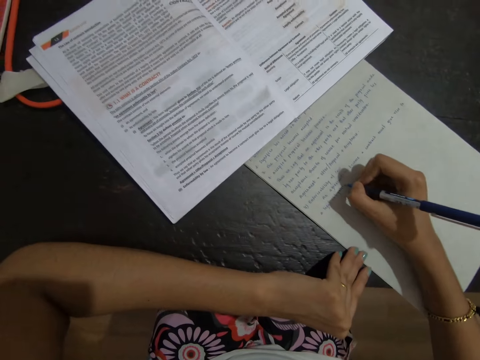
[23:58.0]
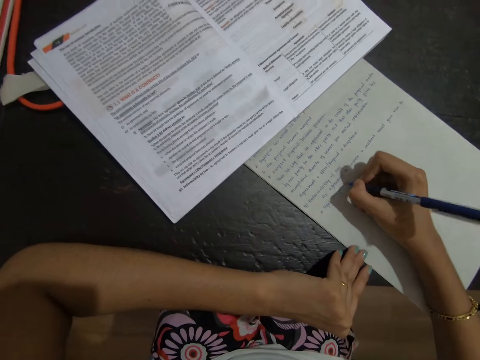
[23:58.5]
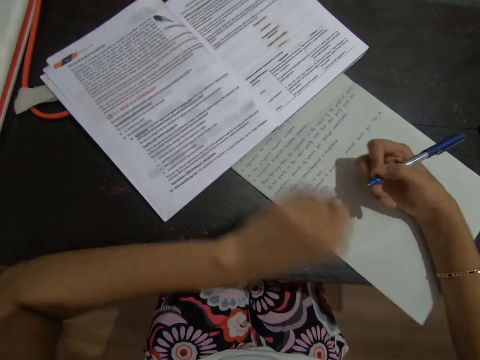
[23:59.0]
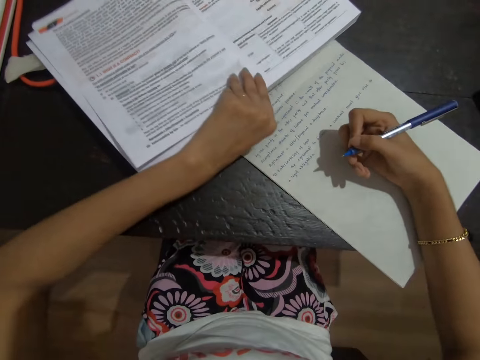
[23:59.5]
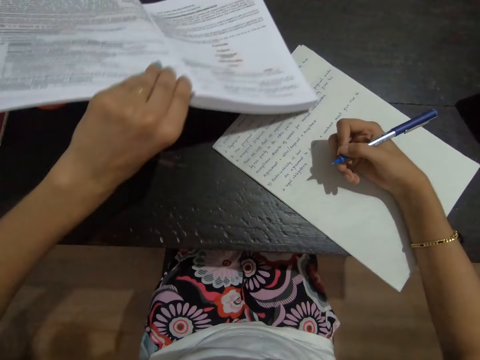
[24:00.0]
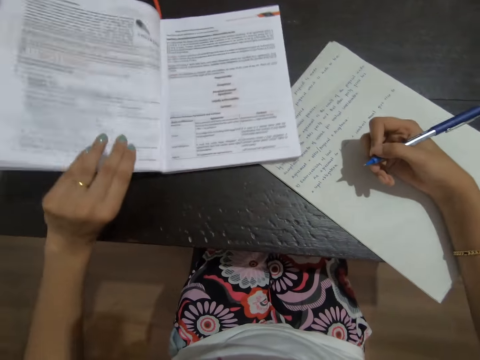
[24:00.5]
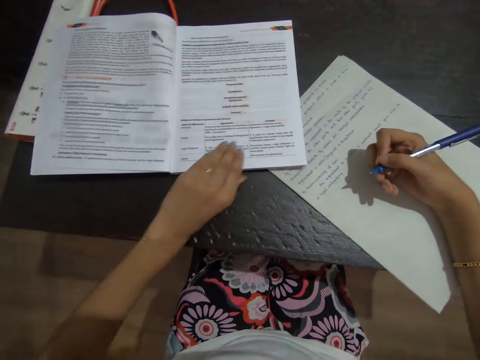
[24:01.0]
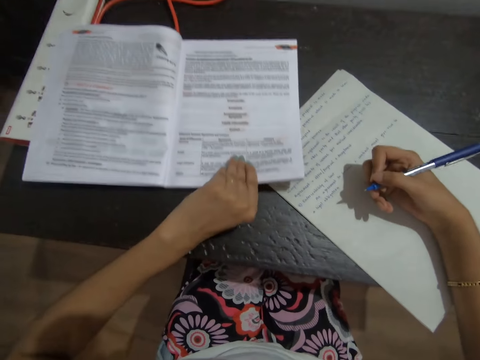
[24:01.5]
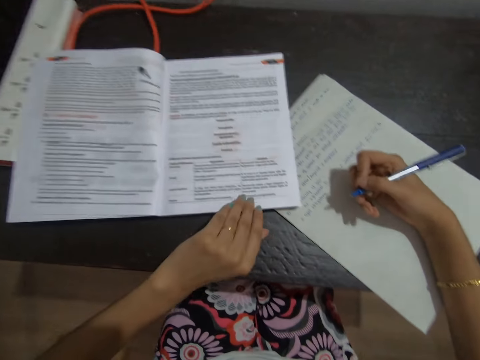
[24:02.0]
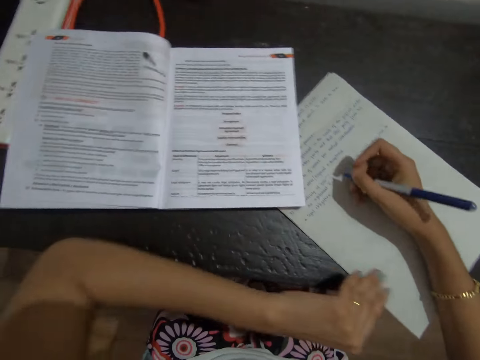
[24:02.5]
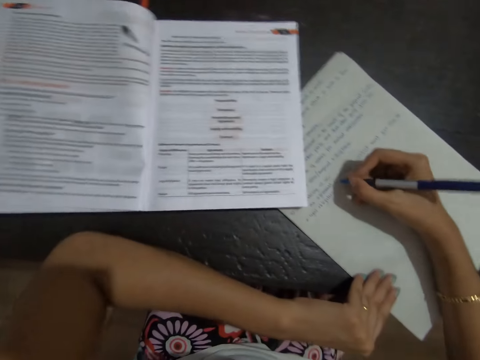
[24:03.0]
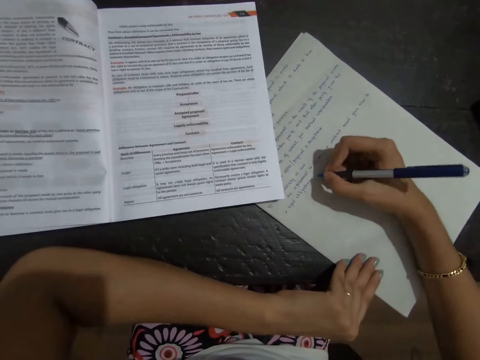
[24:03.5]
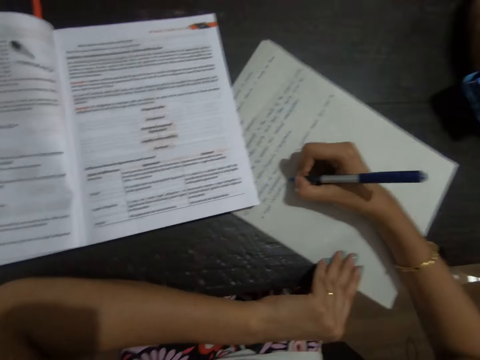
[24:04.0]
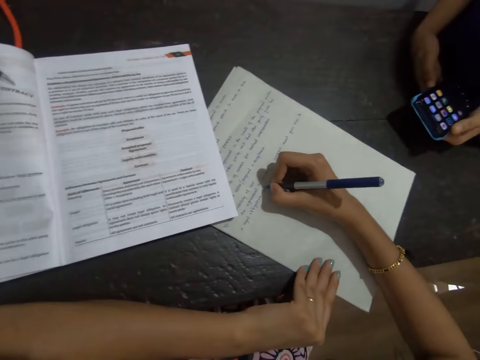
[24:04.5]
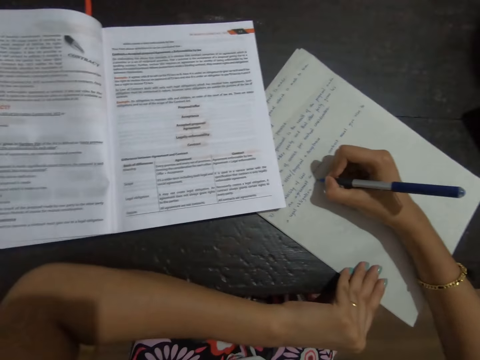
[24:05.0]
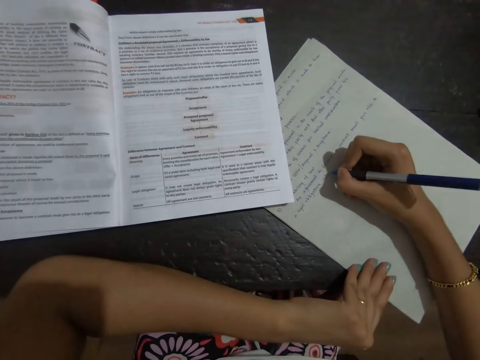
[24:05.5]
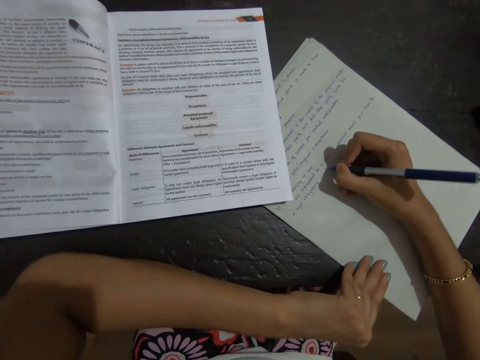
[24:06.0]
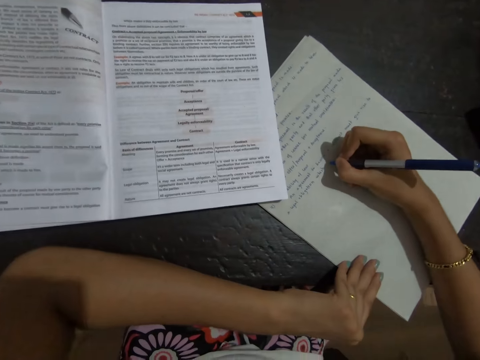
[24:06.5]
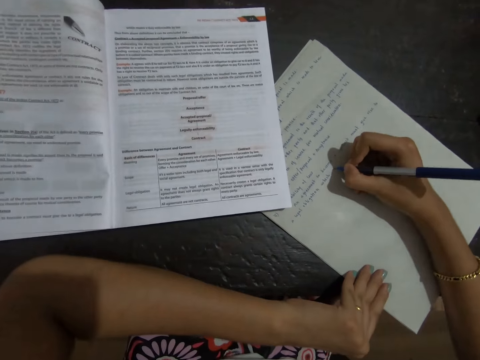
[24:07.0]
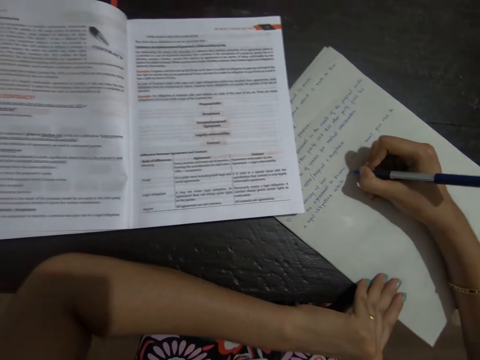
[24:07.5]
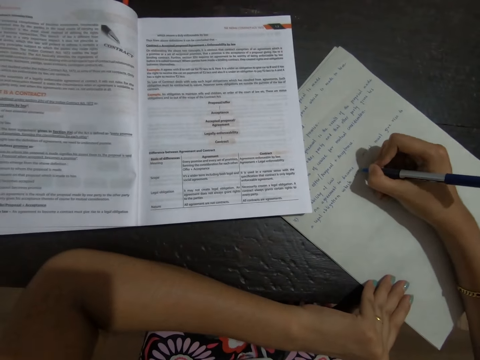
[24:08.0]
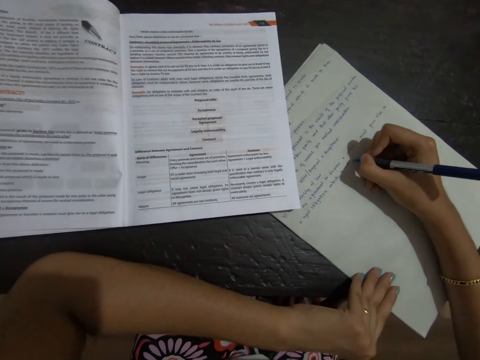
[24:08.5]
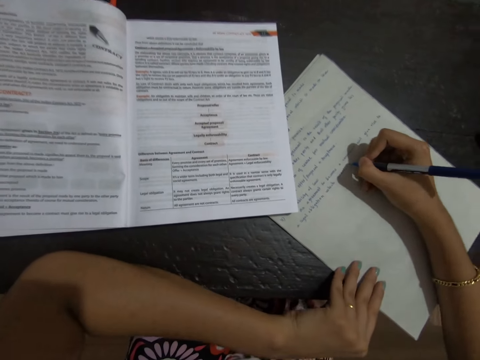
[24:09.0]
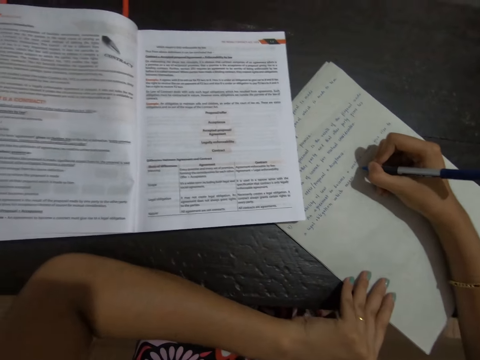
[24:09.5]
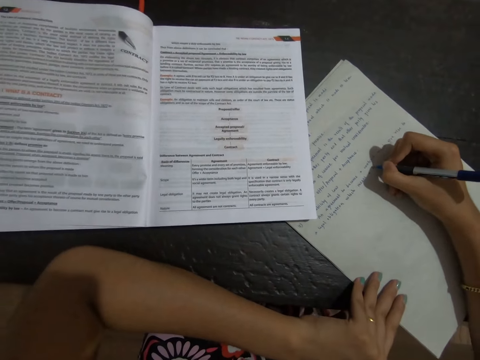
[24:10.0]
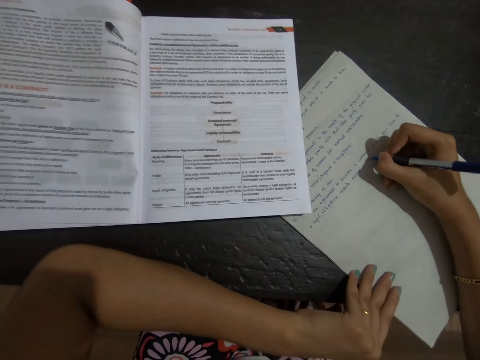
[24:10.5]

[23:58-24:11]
The camera wearer lifts the textbook, moves the textbook on the table, and pulls the textbook. They write on the book using a pen. A person operates her phone.

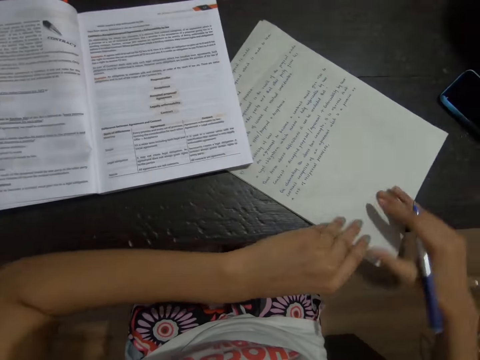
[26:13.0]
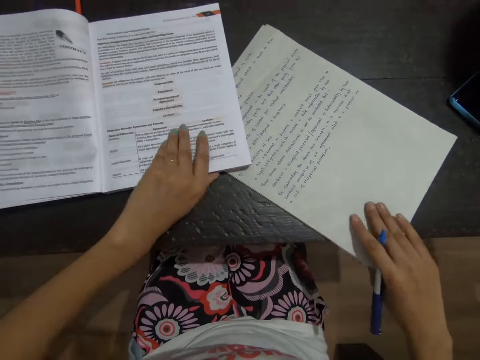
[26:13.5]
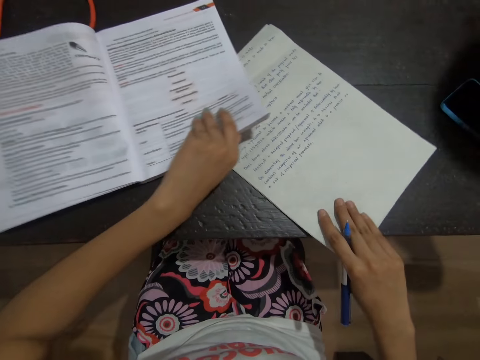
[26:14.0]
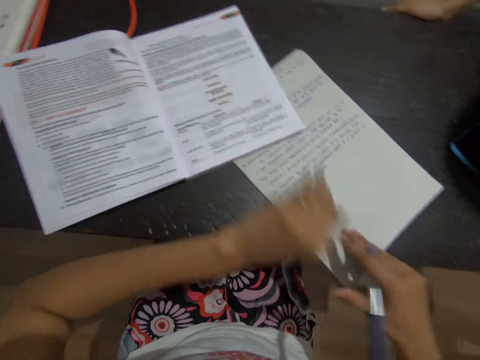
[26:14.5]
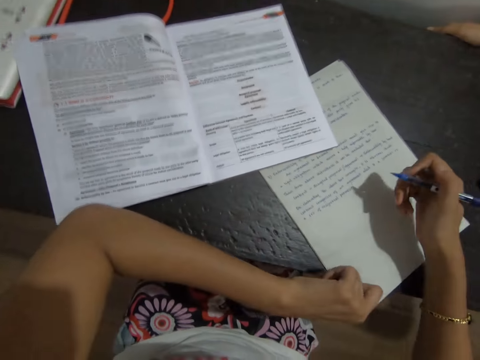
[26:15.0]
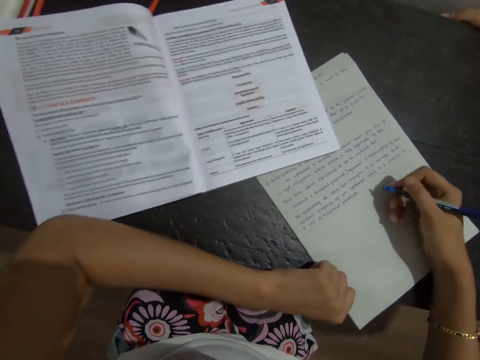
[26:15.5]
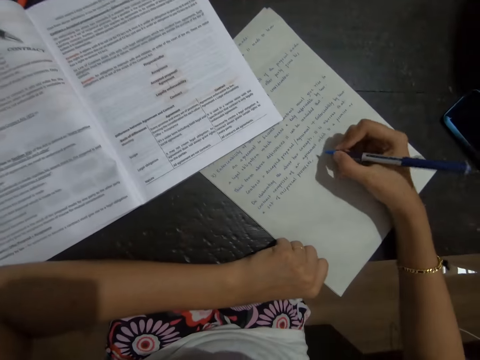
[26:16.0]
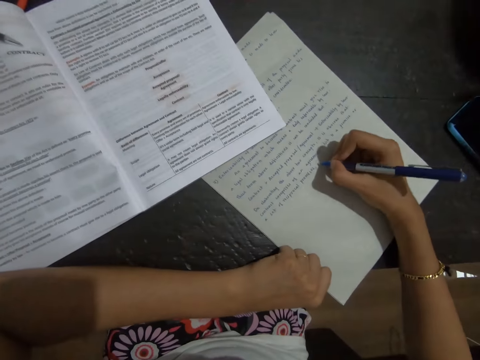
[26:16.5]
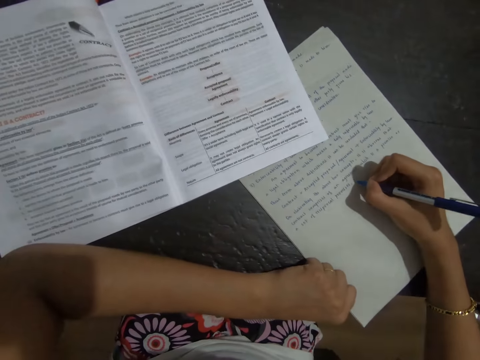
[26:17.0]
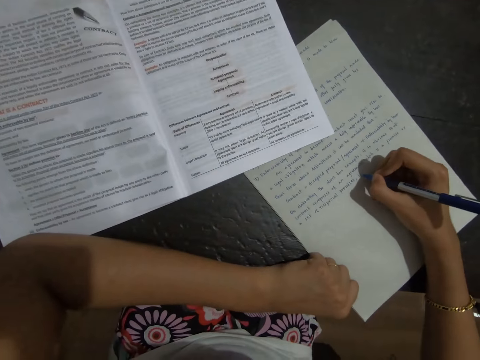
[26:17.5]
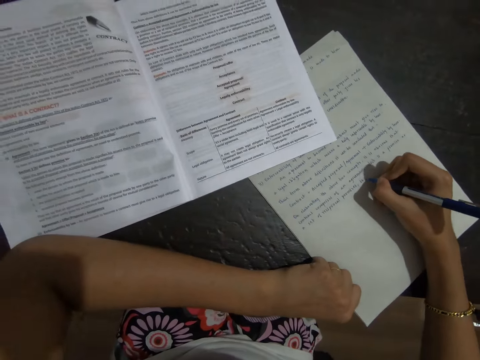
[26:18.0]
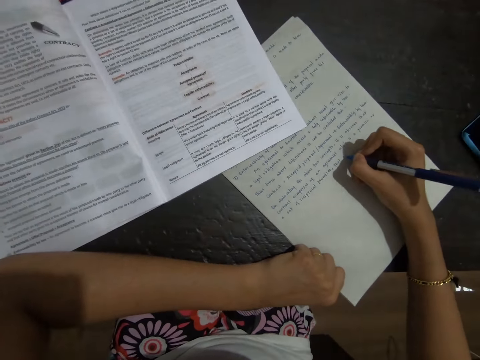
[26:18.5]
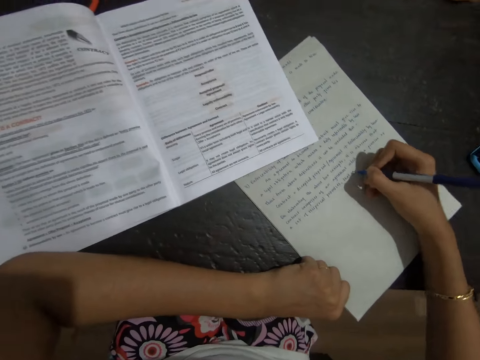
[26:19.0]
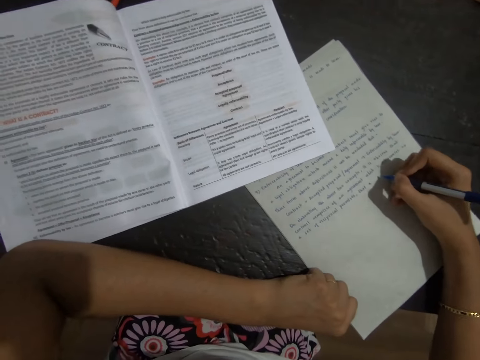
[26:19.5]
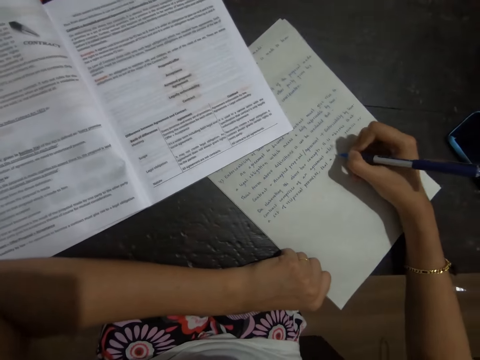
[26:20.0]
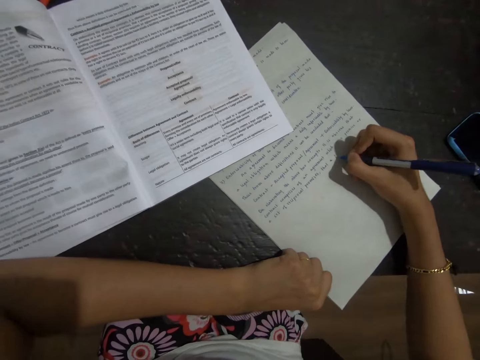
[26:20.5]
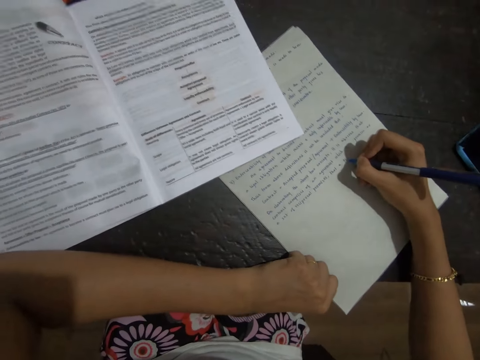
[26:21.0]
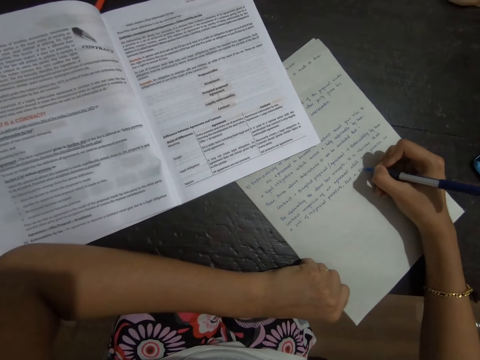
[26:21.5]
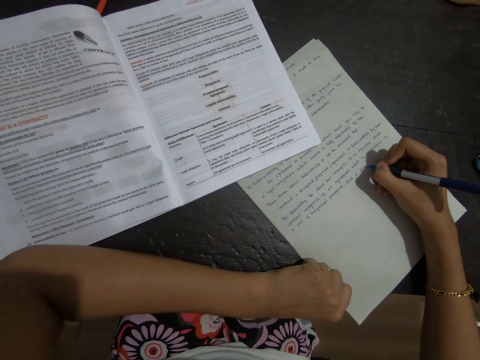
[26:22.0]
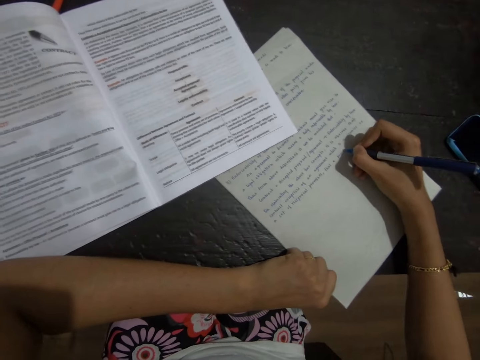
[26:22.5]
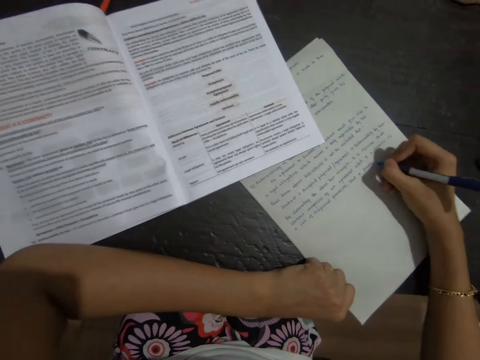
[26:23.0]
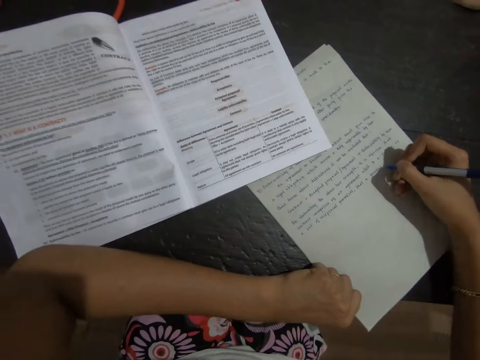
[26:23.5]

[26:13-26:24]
The camera wearer pushes the paper under the textbook. They write on the paper.
